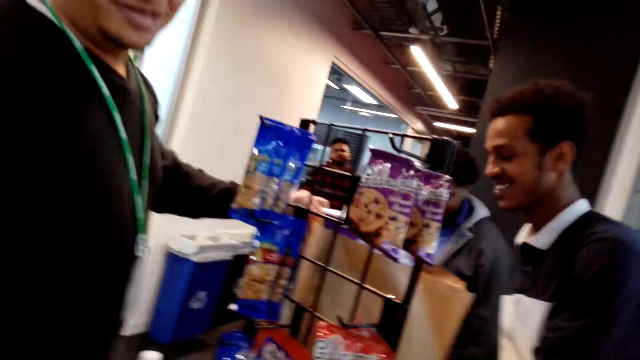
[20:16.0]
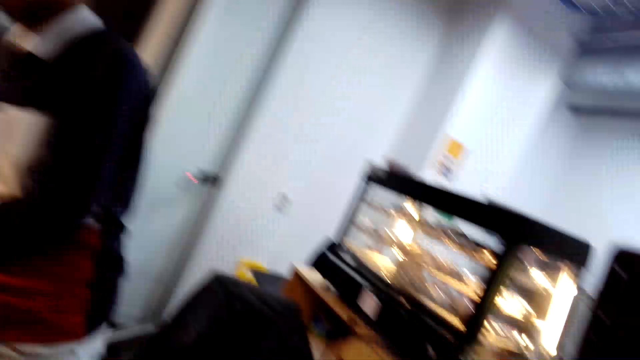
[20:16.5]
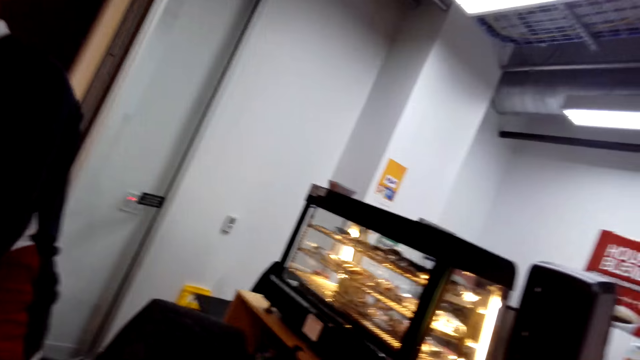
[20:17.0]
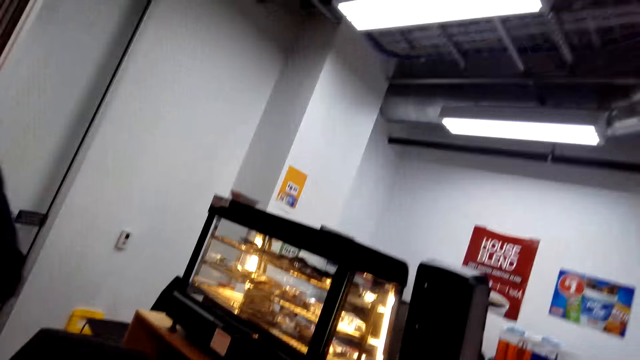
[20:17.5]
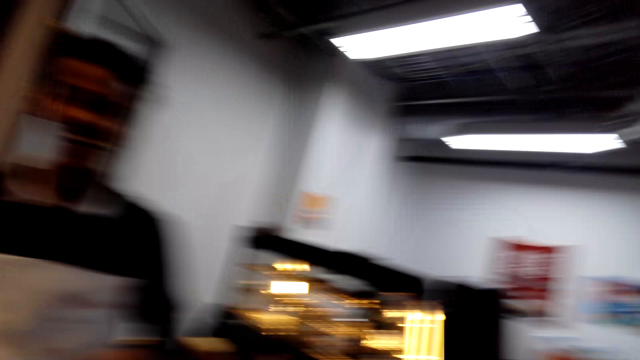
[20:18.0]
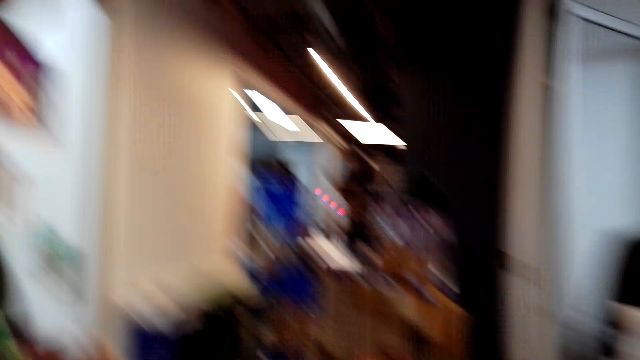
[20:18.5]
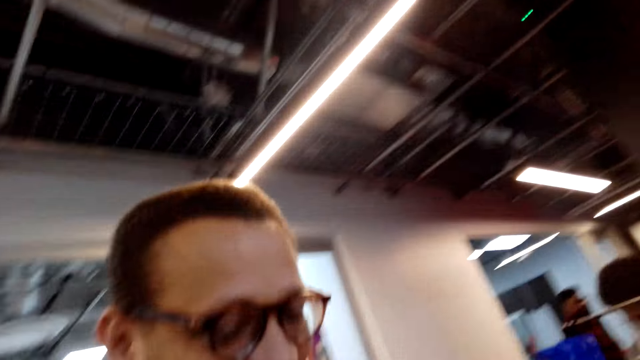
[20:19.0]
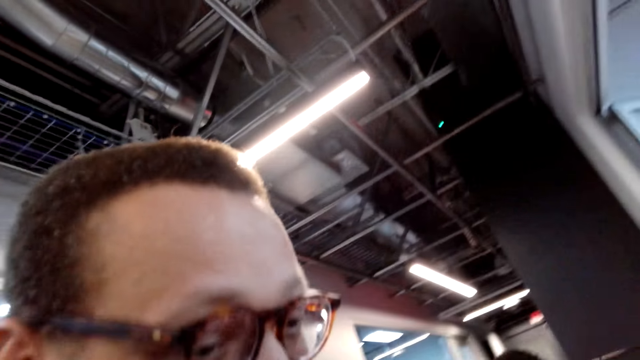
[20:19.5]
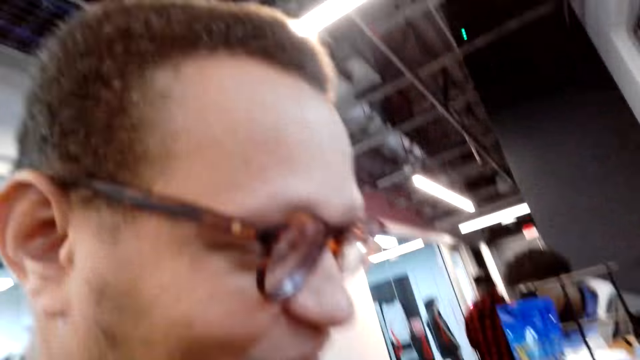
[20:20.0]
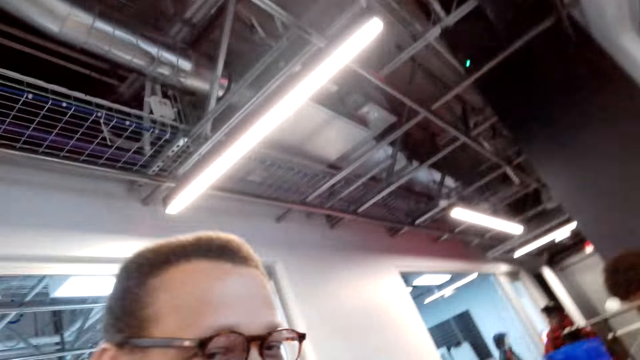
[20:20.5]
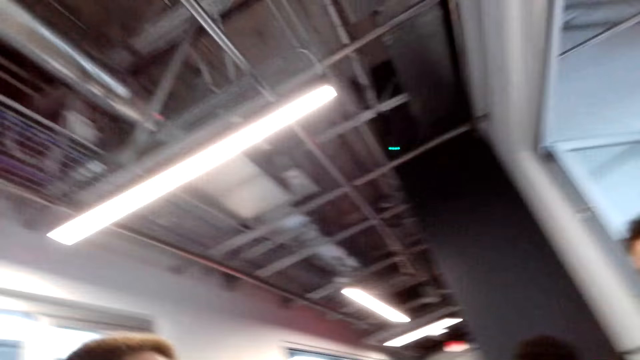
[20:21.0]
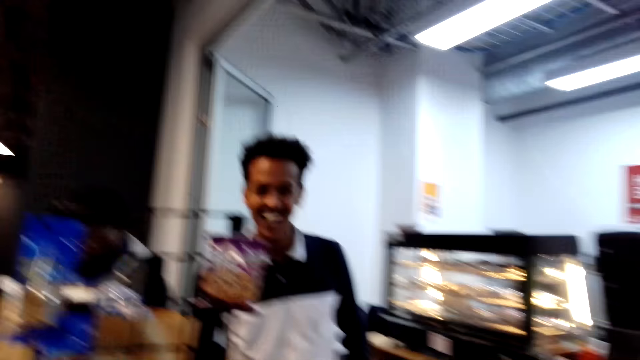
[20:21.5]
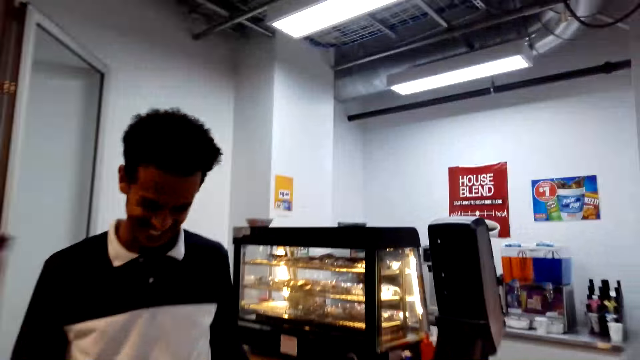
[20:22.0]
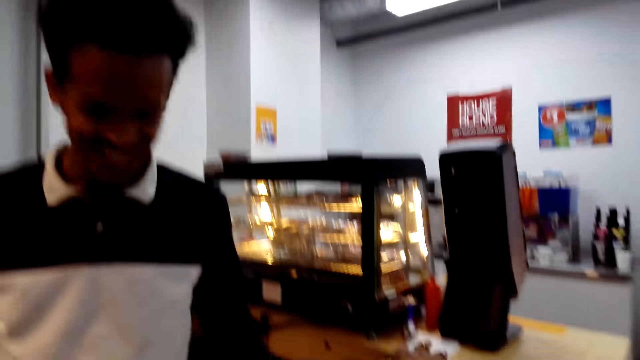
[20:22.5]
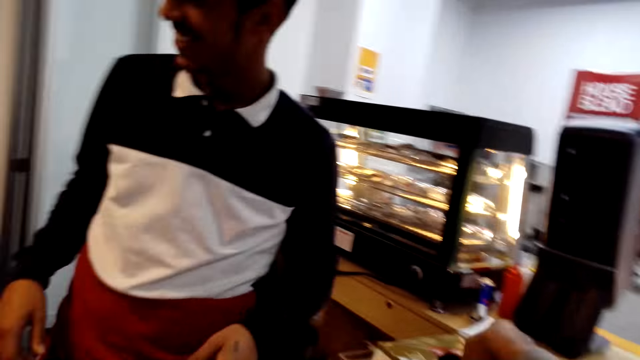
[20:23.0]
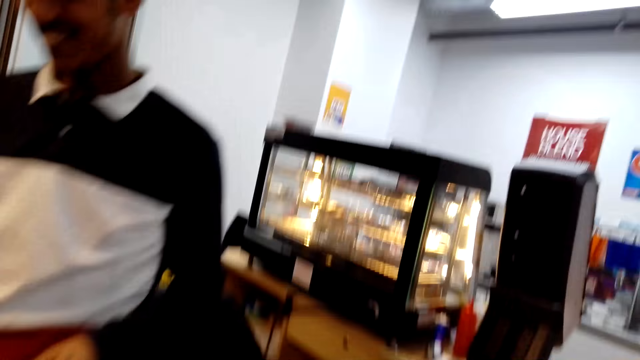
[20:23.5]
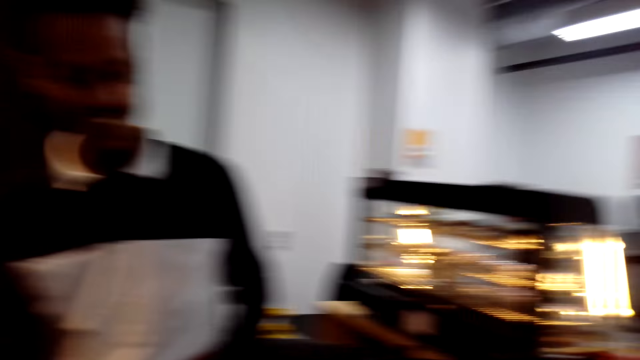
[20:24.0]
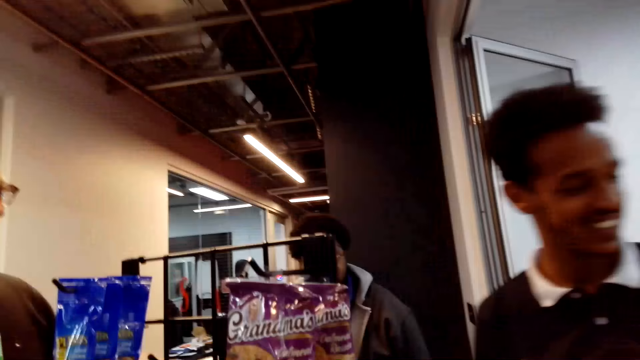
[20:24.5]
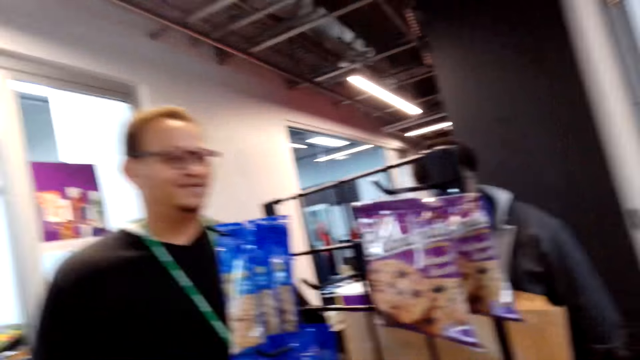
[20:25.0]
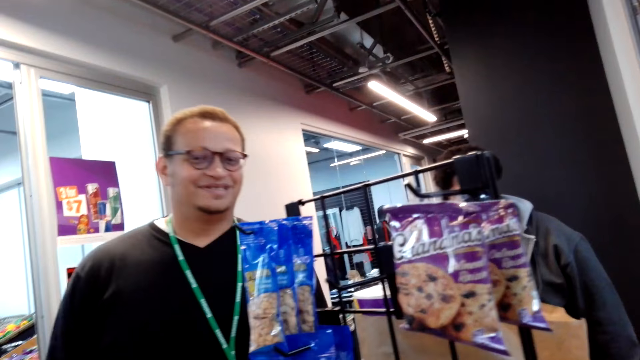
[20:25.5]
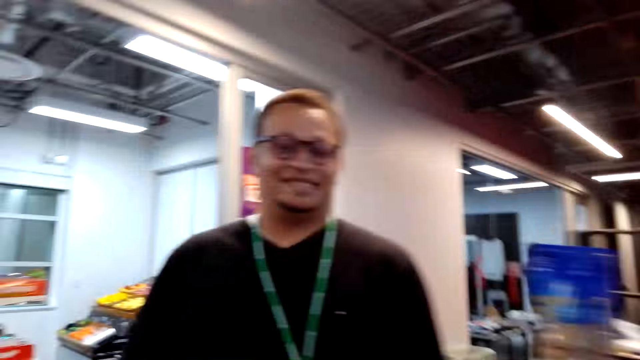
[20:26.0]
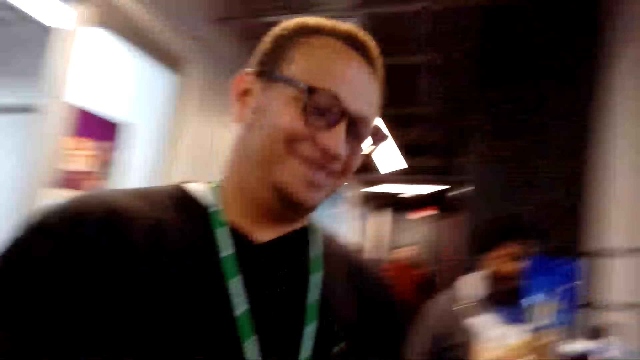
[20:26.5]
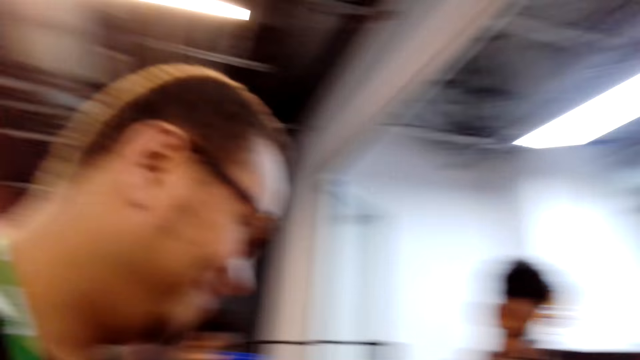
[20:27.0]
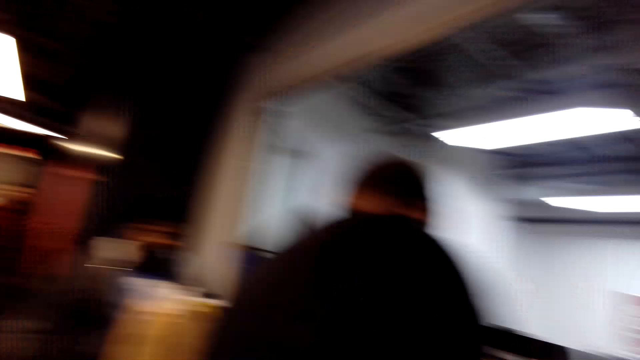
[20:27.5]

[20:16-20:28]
The camera wearer converses with a man. They laugh. They converse with another man. They look around the counter. The other man stands at the counter and walks around the counter.

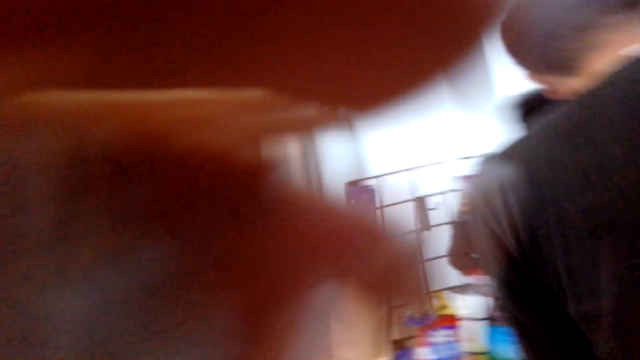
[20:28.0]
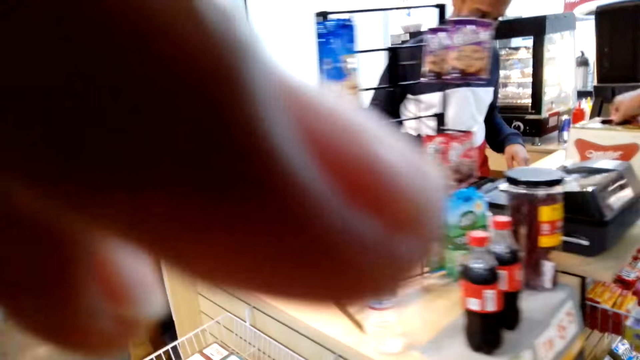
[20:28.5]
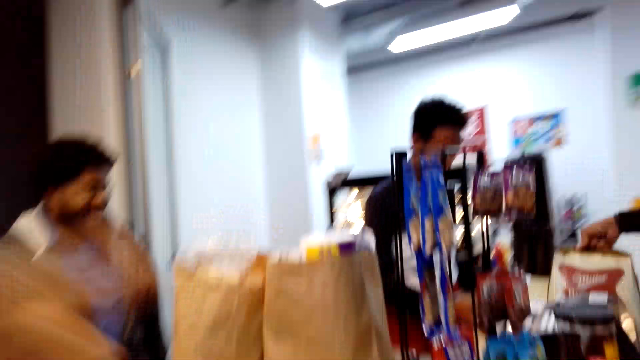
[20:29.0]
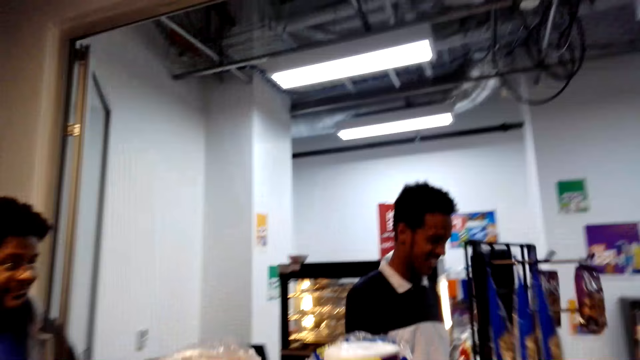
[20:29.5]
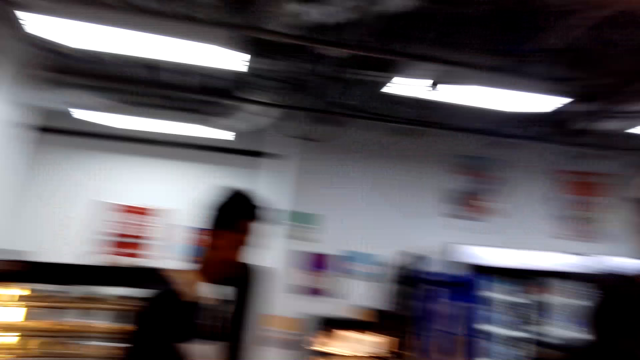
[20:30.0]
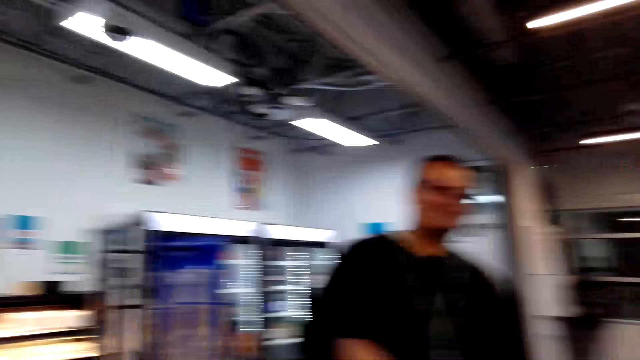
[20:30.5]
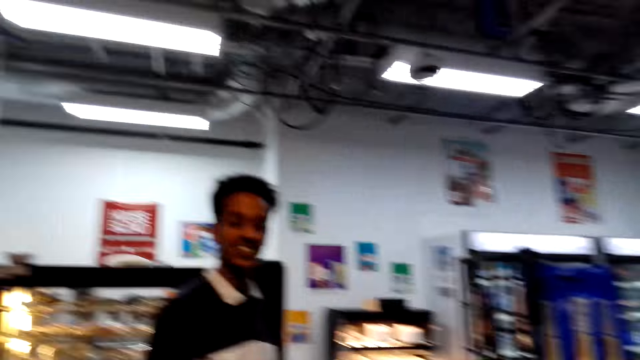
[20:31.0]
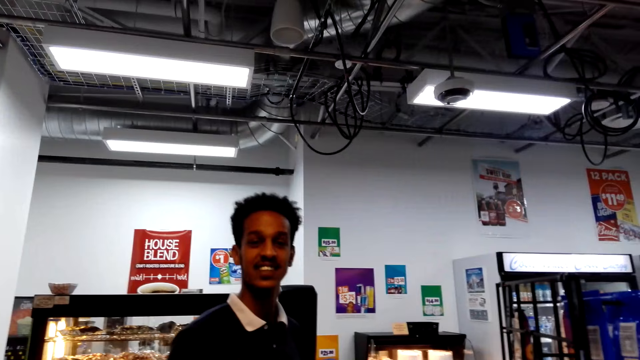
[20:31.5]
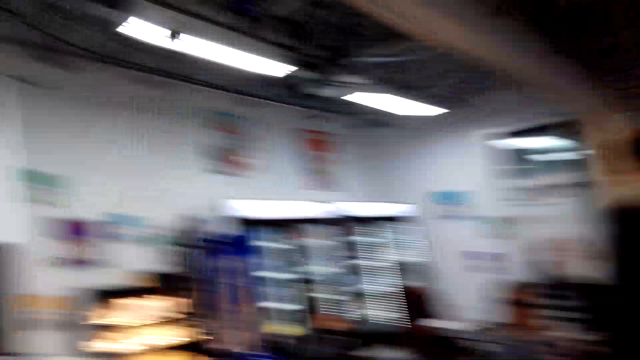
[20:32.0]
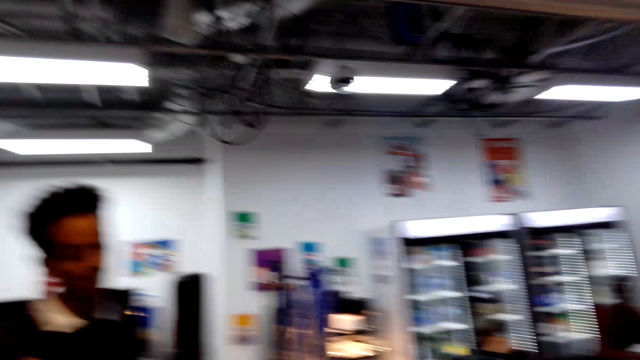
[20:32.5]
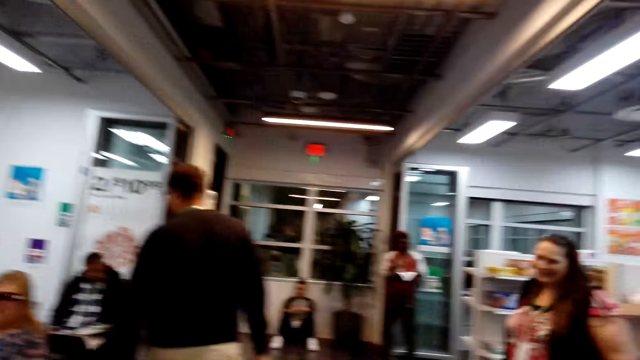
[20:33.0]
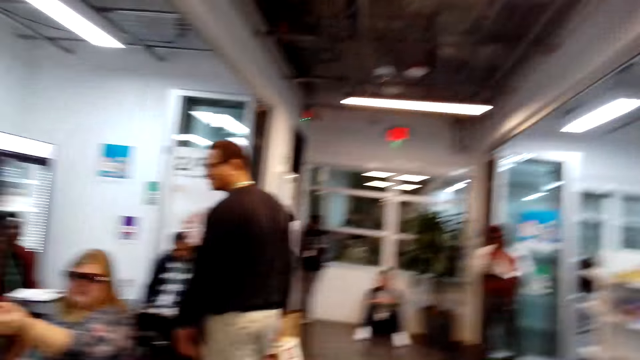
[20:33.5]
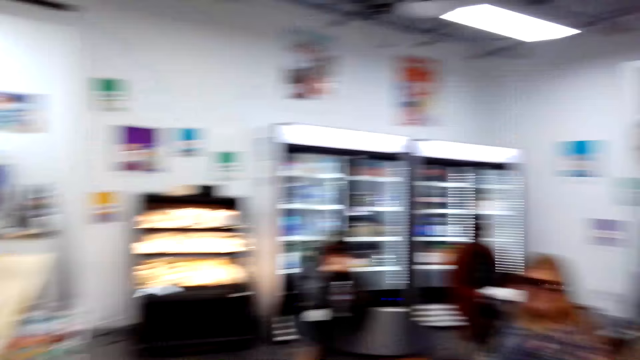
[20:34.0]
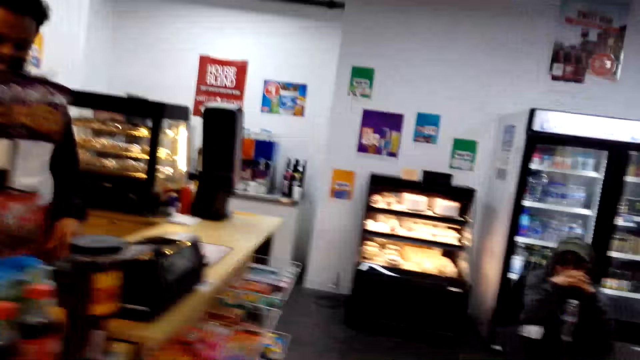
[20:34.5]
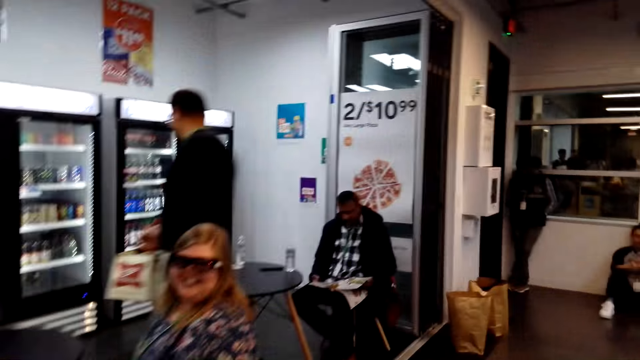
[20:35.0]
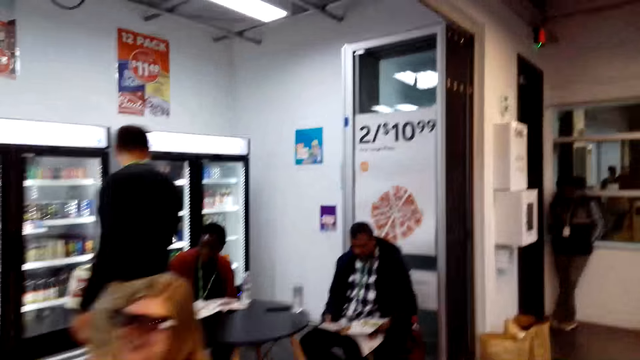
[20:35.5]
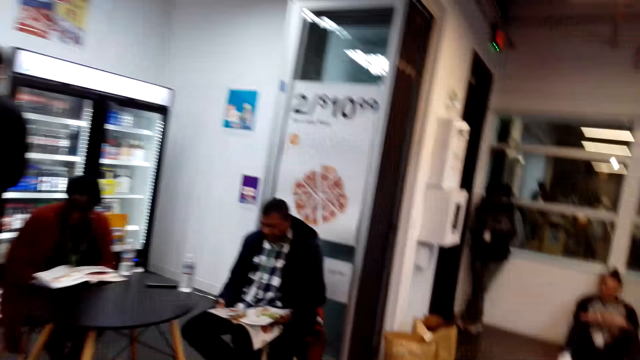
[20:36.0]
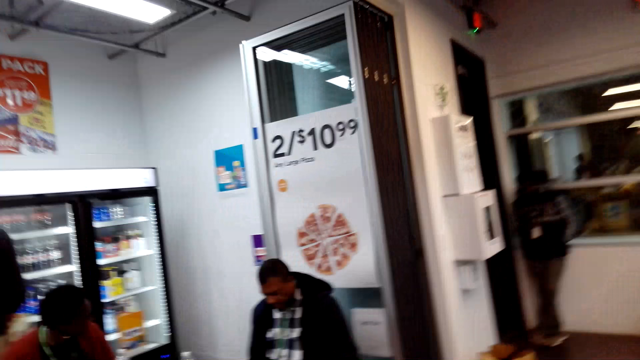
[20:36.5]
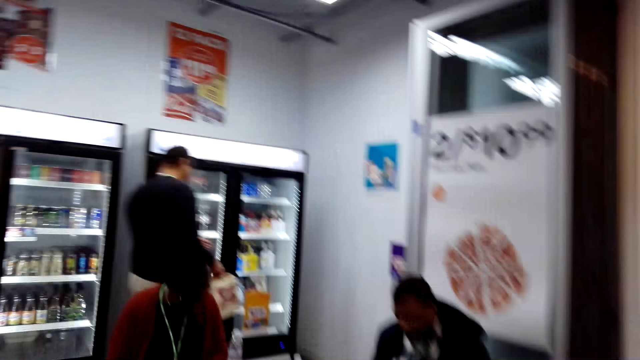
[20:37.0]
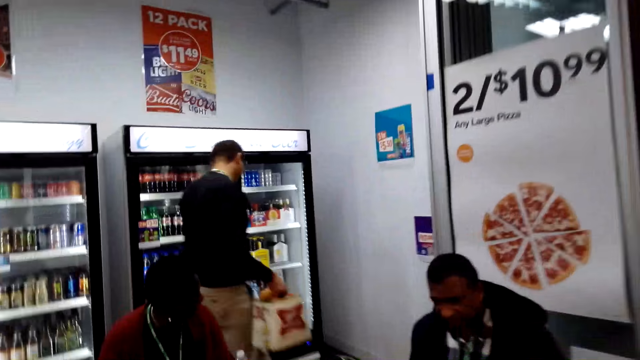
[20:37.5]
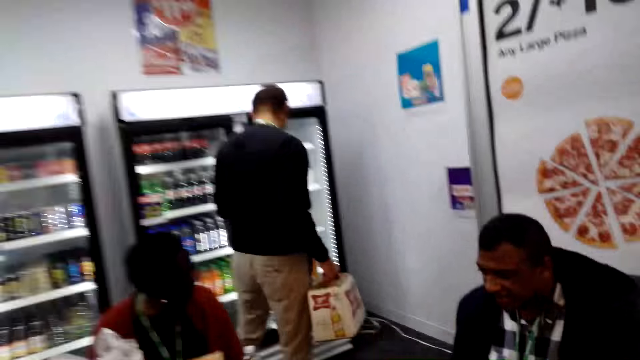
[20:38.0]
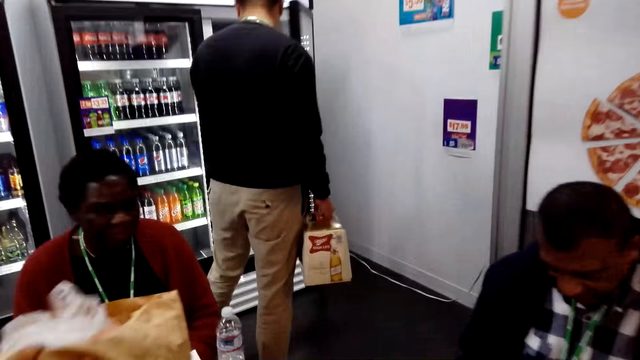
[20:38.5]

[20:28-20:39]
The camera wearer walks towards a man. They touch something, pick a beer box, and pick a shopping bag. They converse with the man. Another man walks around the shop. The camera wearer walks around the shop. They converse with a woman. The second man walks around the shop. A third man reads a magazine. The camera wearer walks towards refrigerators. The second man opens a fridge.
